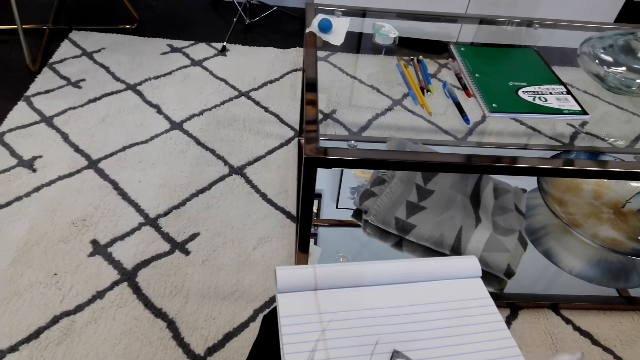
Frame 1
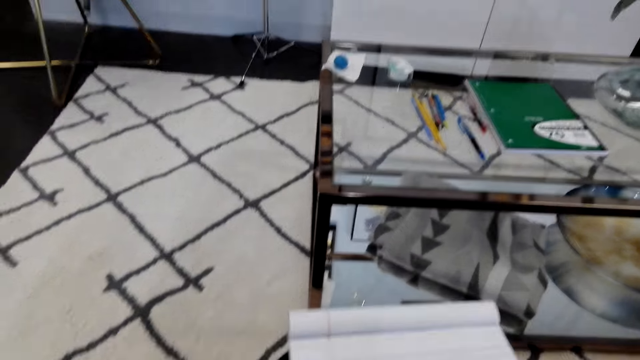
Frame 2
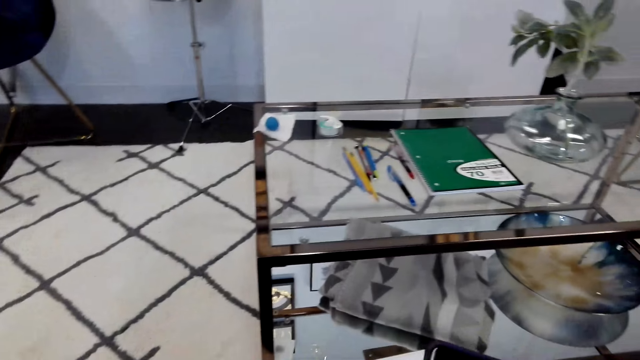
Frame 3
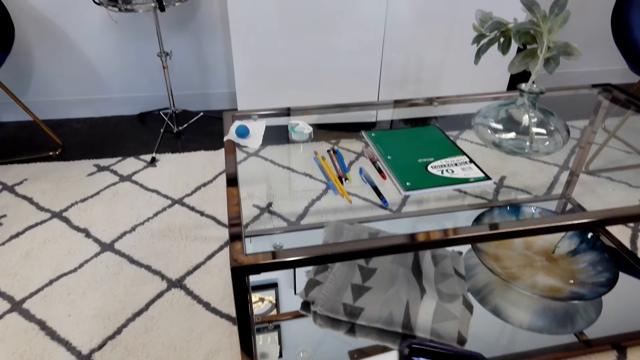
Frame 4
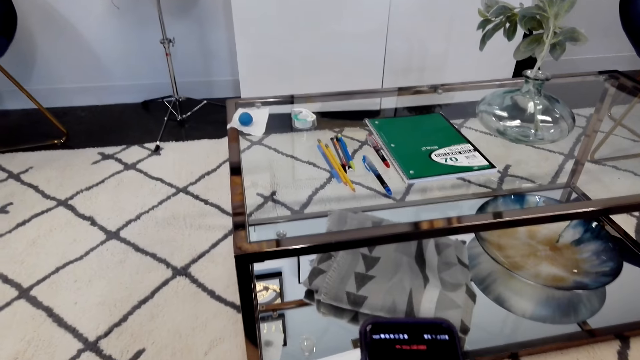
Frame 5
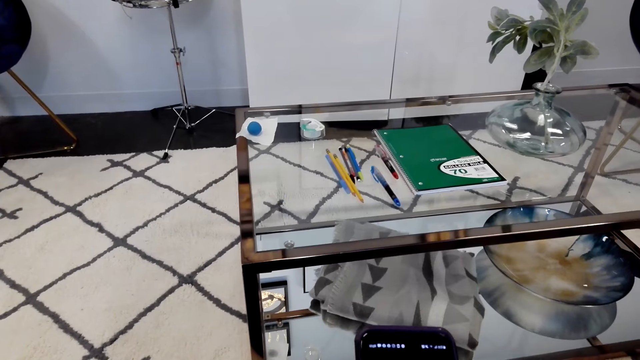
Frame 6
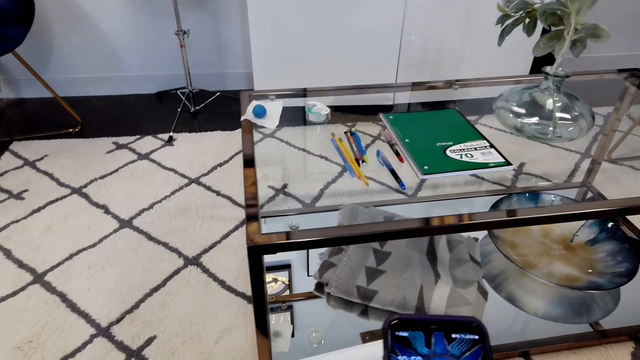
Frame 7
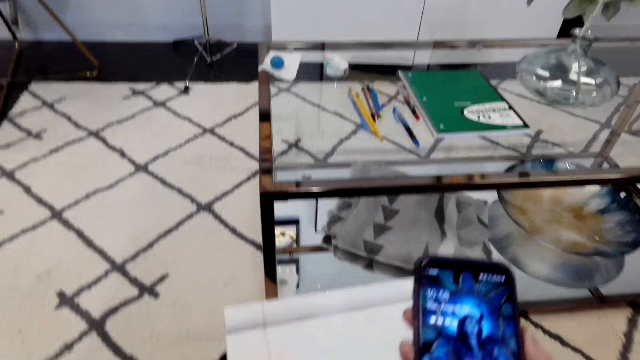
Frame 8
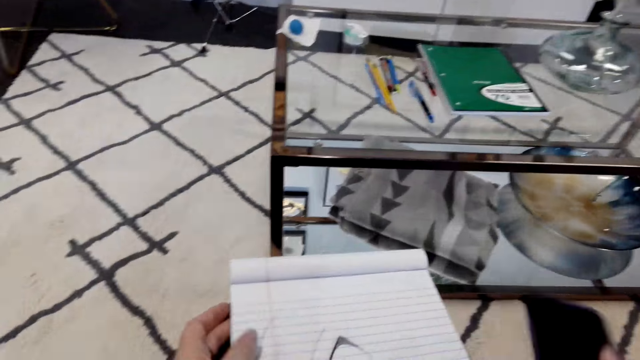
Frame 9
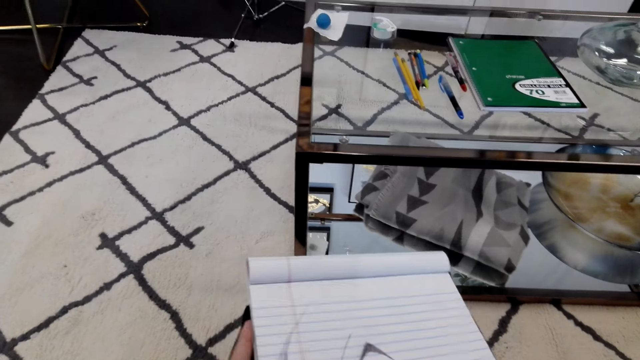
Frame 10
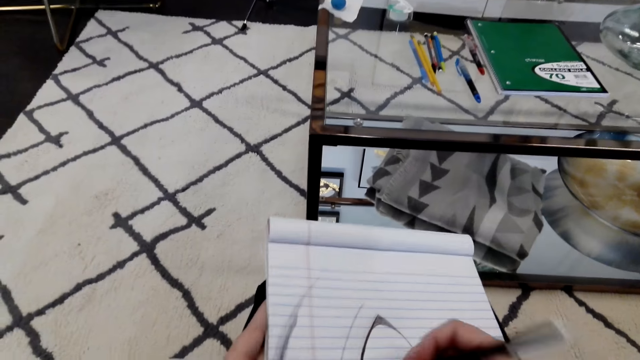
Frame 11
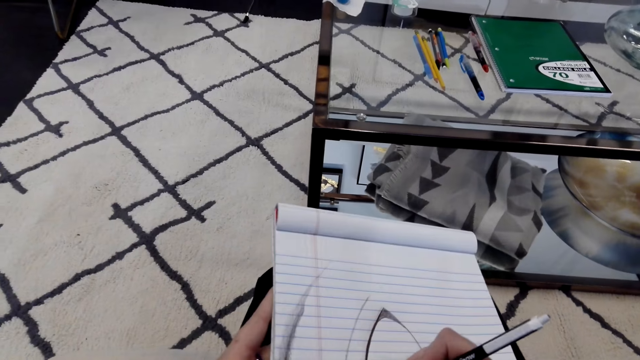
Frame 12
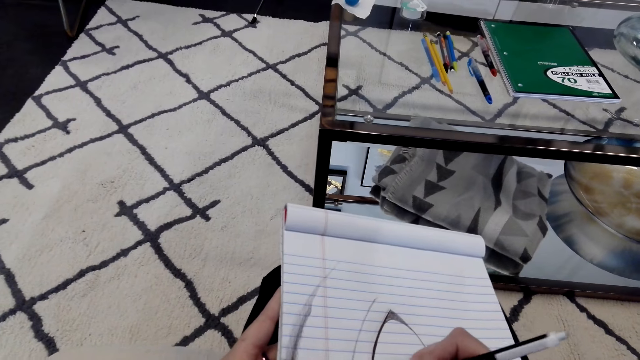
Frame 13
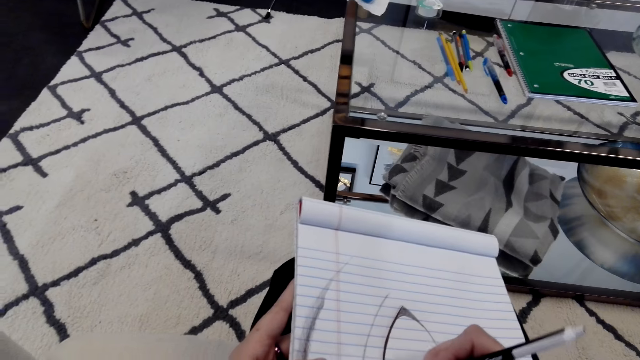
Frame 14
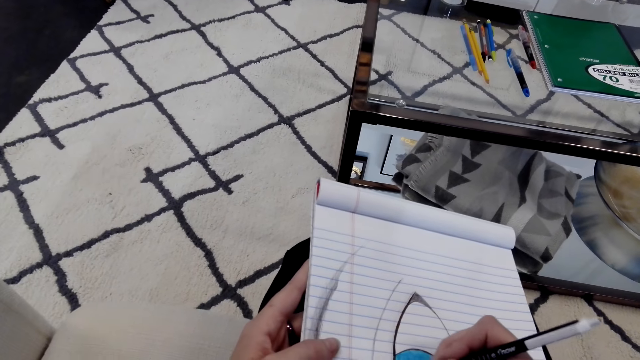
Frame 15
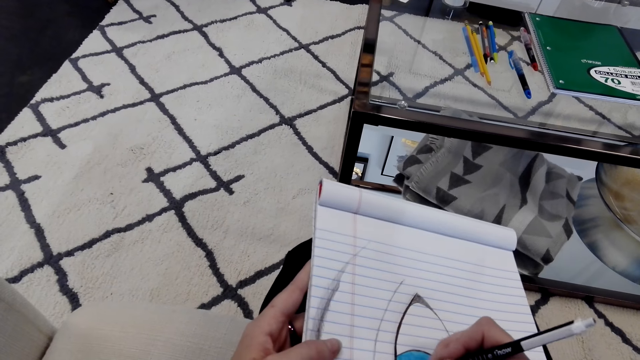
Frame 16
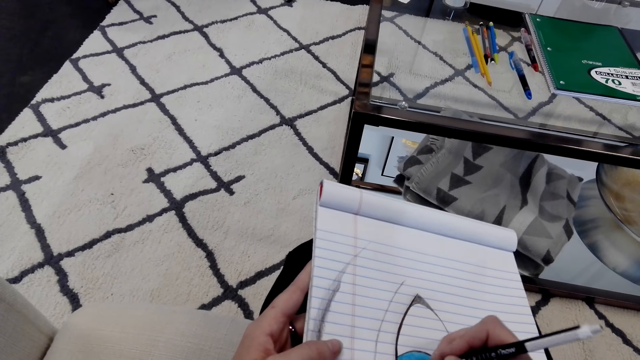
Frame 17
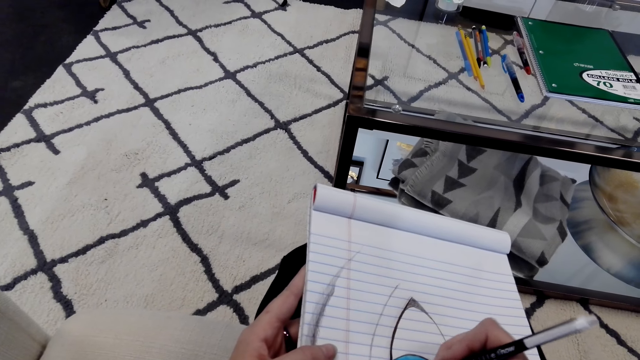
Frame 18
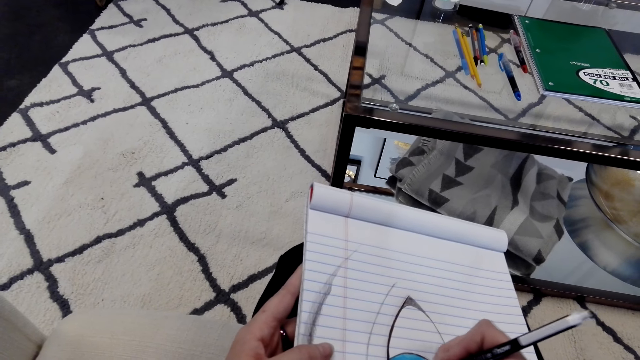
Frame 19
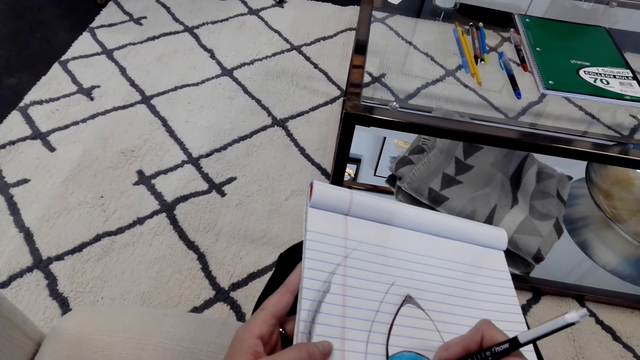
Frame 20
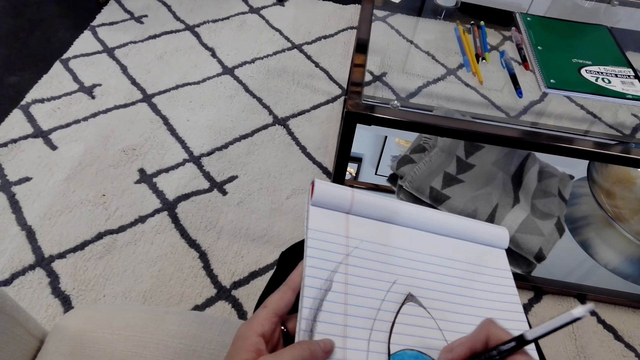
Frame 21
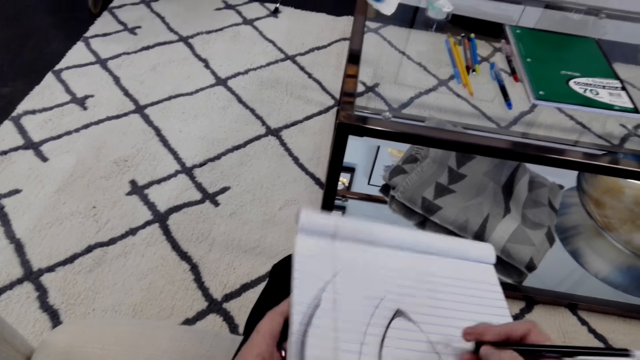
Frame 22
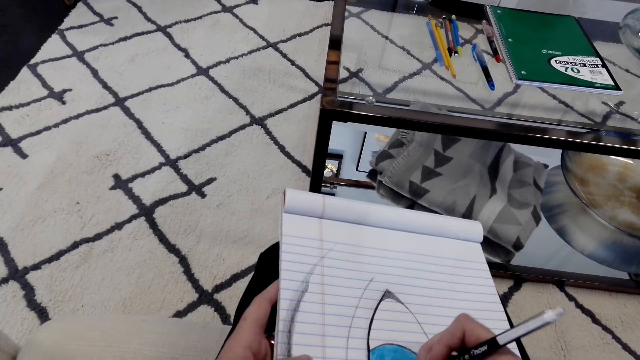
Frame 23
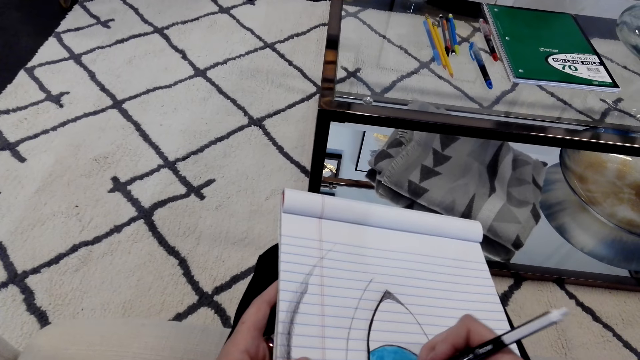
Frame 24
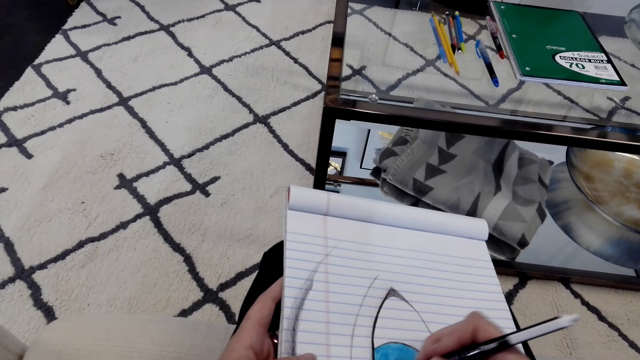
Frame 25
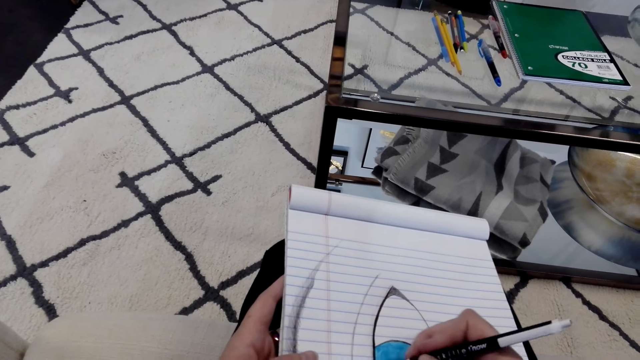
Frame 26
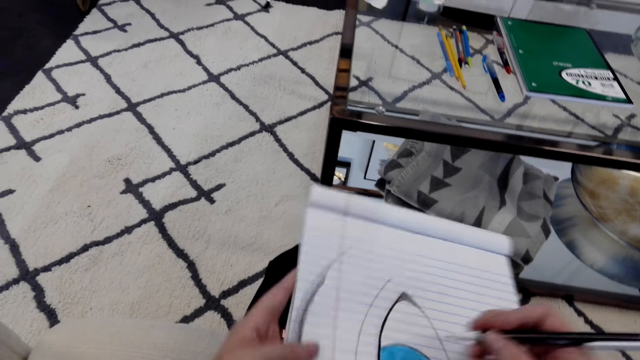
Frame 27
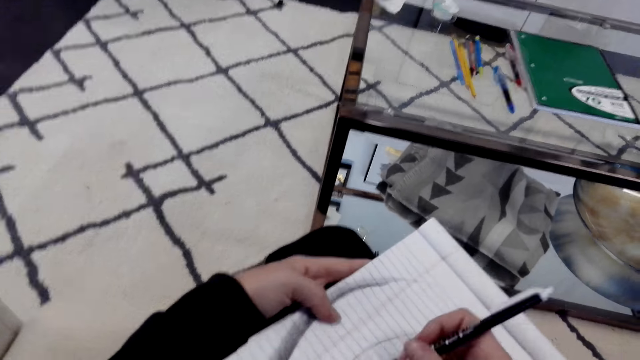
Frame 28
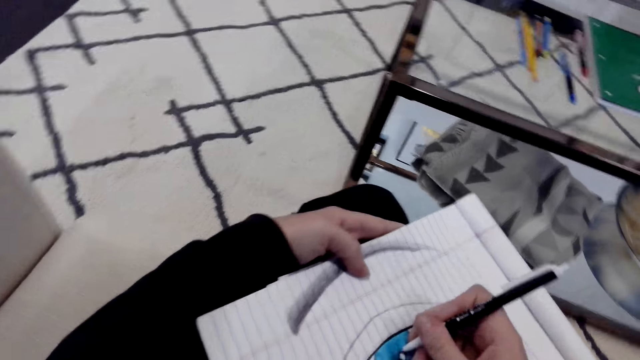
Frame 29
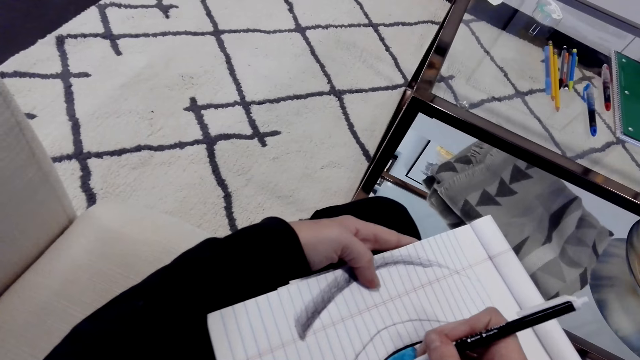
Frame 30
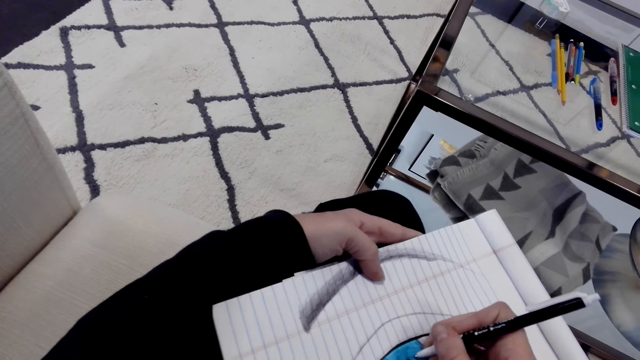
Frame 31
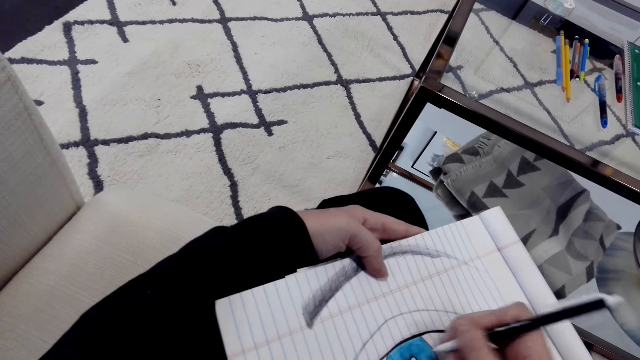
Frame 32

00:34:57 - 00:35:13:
The camera wearer holds a phone. They operate the phone. They draw a sketch on the book. They drop the phone. They turn the book. They draw a sketch.

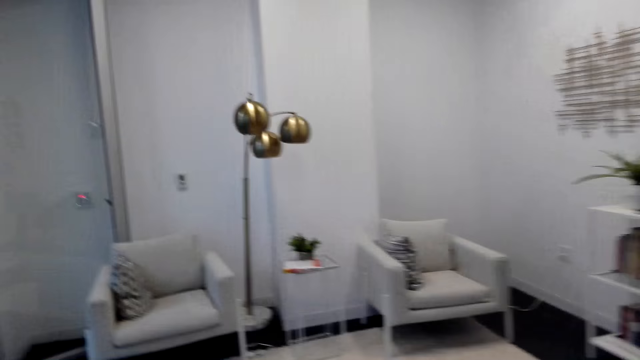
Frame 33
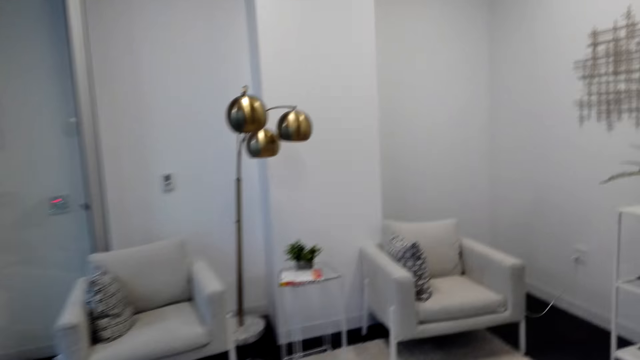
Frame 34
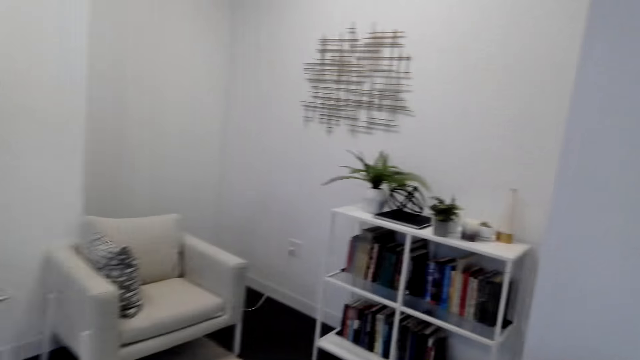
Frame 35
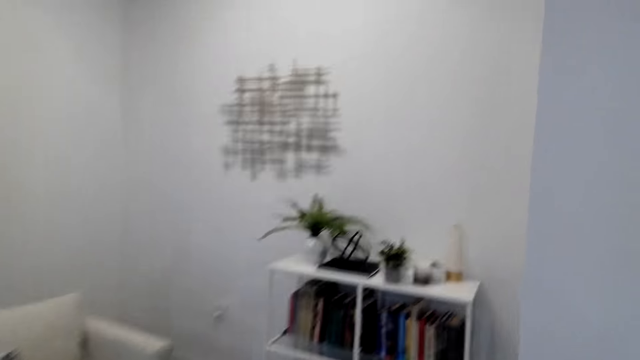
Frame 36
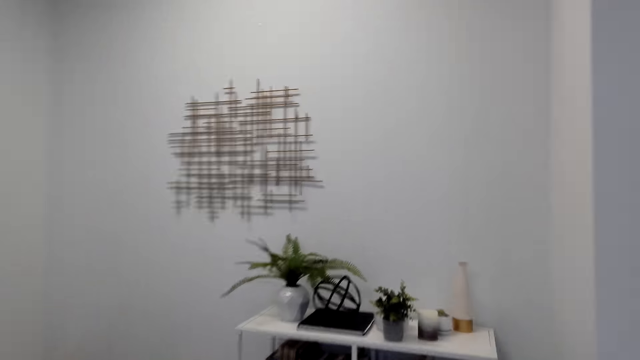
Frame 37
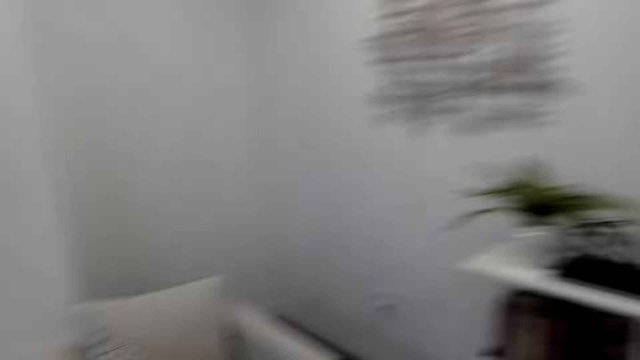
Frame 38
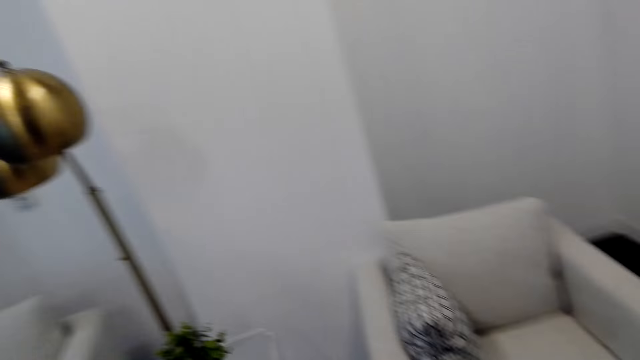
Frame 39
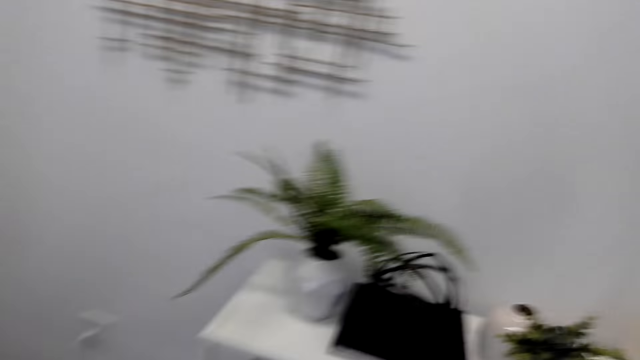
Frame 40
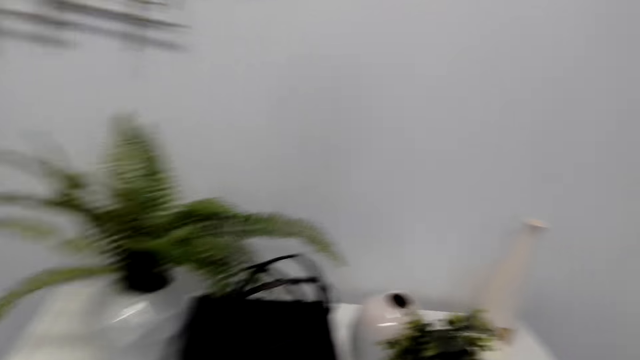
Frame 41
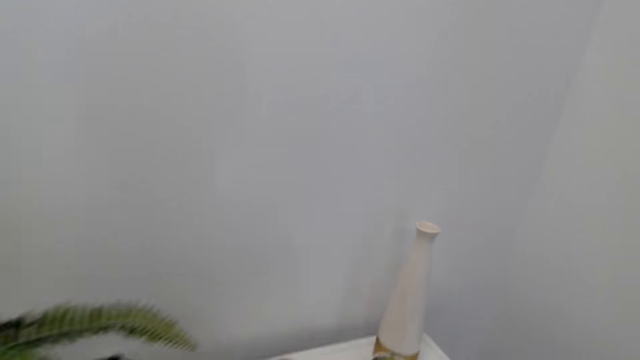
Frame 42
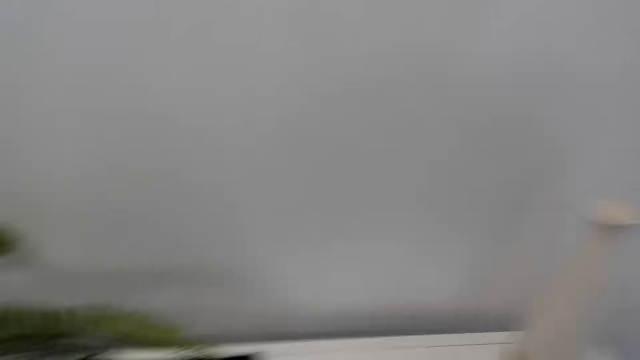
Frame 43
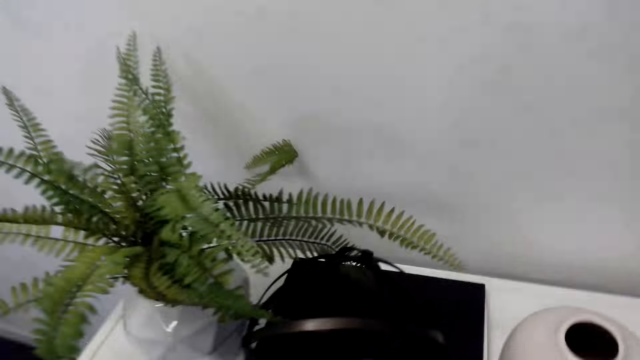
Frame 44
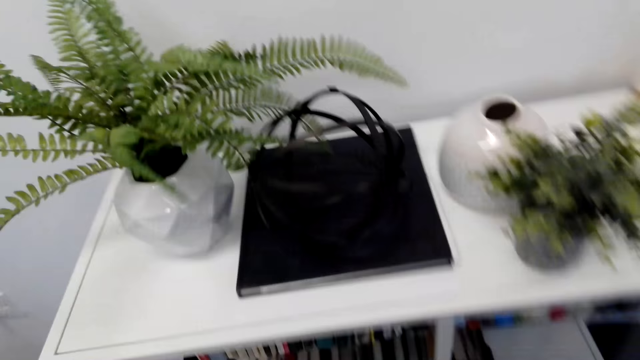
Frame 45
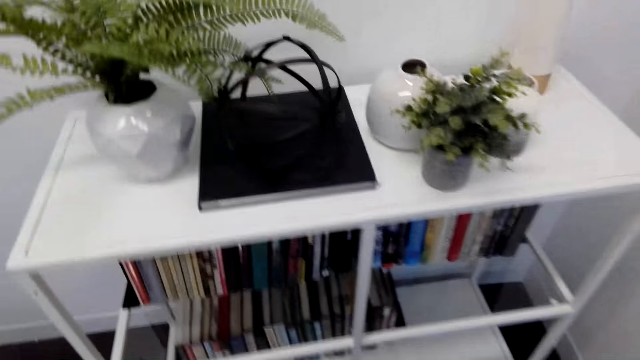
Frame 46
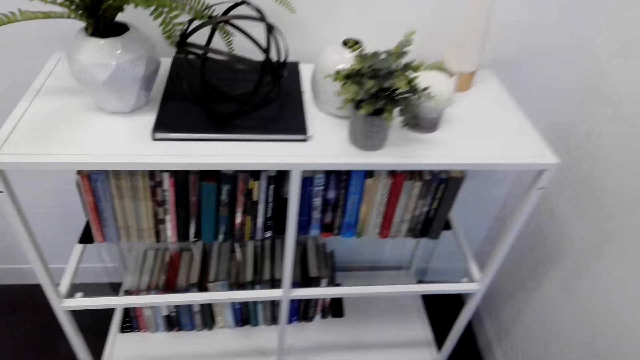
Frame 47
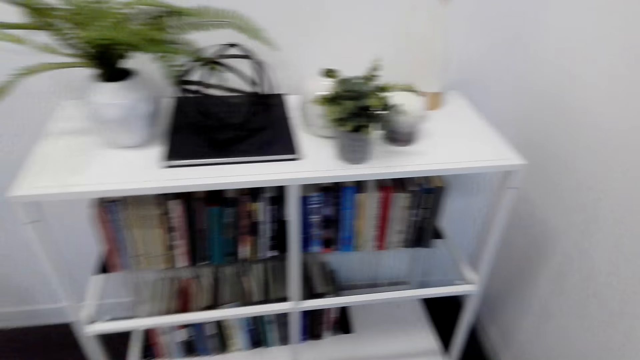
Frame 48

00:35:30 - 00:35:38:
The camera wearer walks around the room. They look around.
